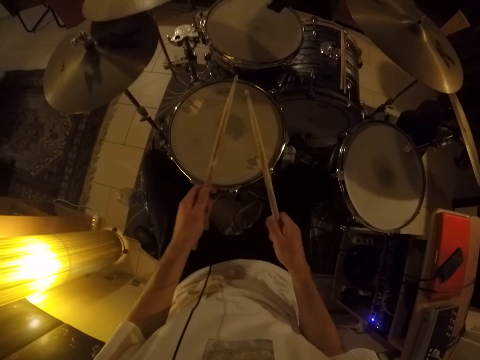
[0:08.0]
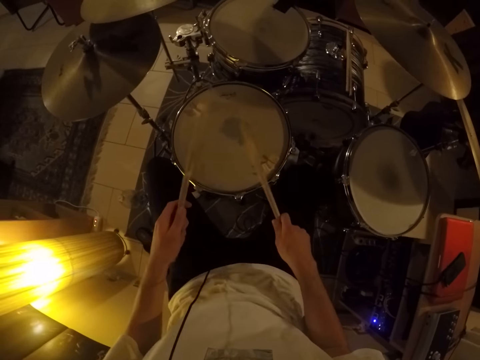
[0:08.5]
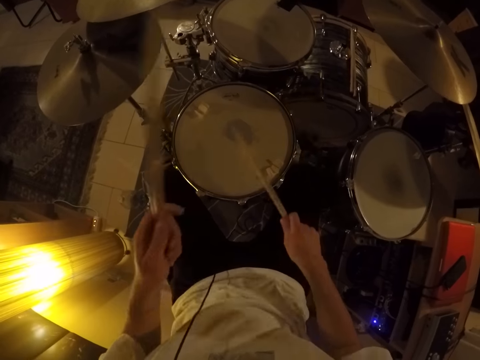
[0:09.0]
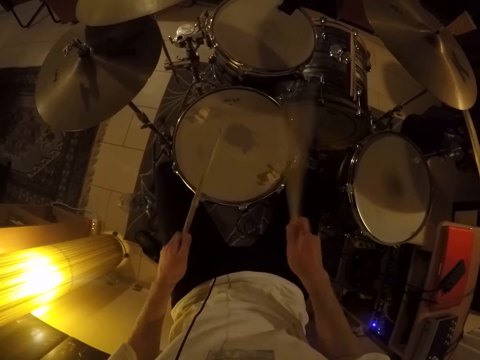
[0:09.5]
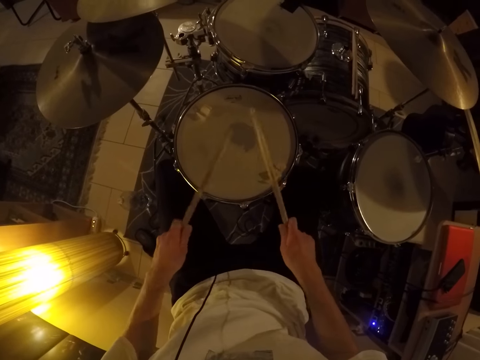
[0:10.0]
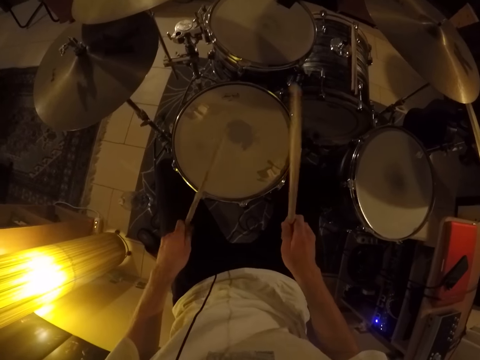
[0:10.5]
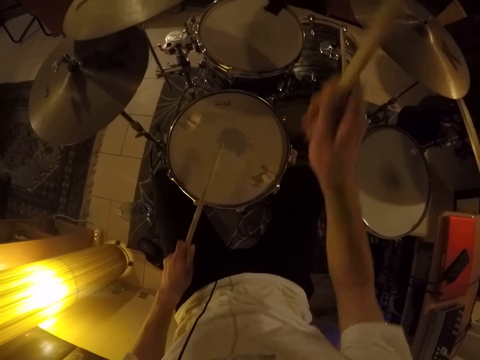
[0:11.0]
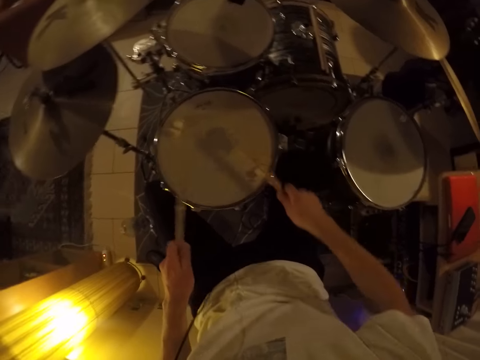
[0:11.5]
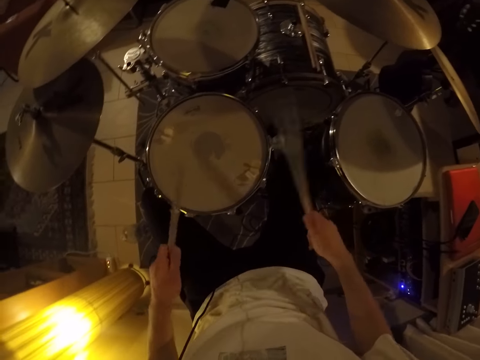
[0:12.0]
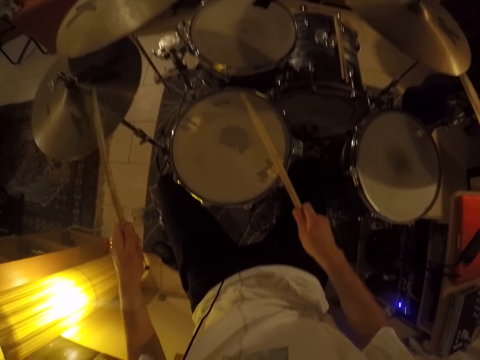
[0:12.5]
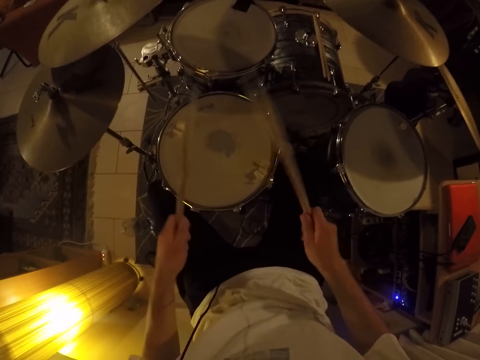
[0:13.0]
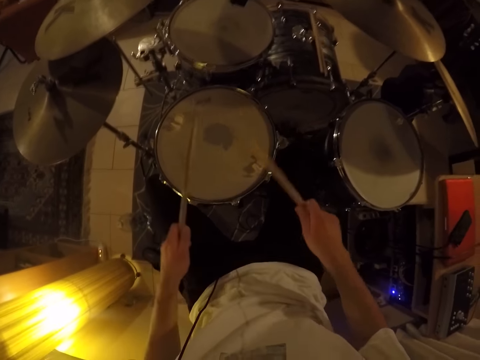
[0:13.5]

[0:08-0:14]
The camera wearer passes a drumstick from his right hand to his left hand. He plays a drum set with the pair of drumsticks in his hands.

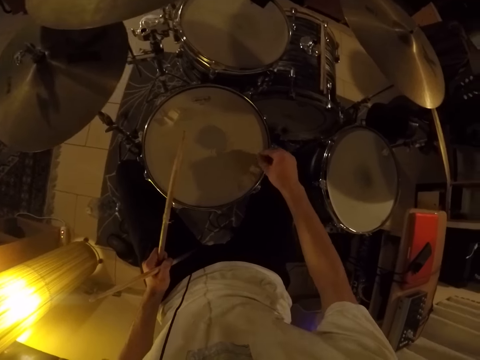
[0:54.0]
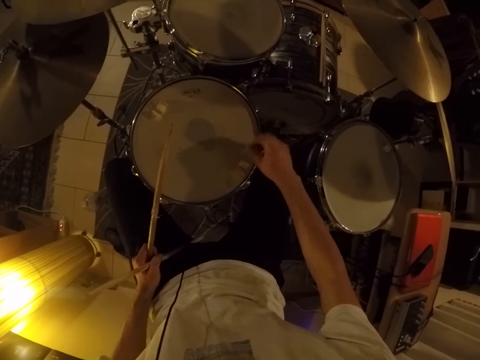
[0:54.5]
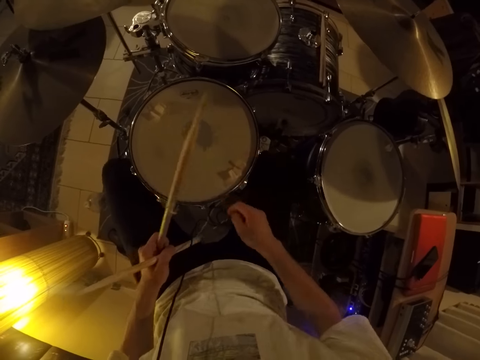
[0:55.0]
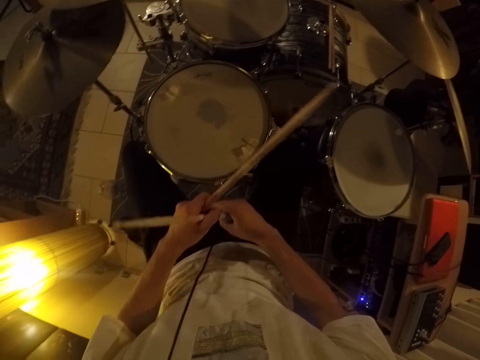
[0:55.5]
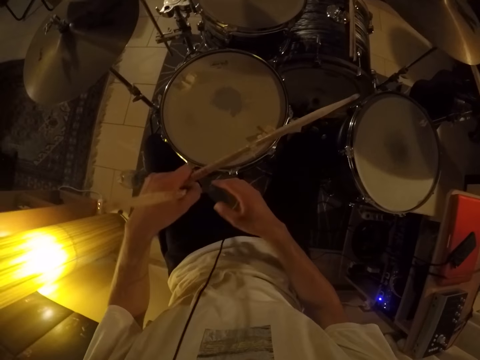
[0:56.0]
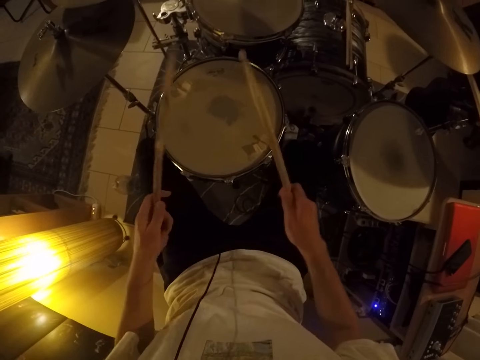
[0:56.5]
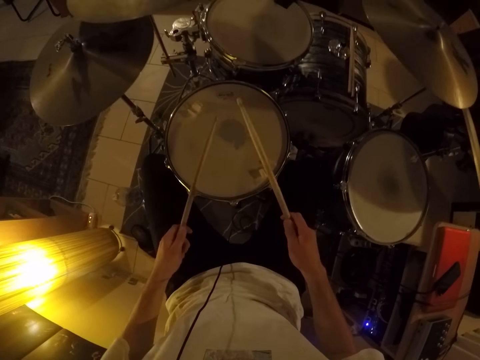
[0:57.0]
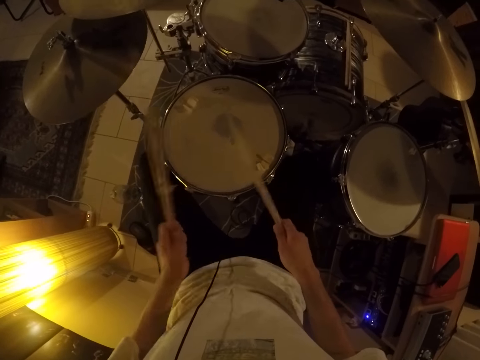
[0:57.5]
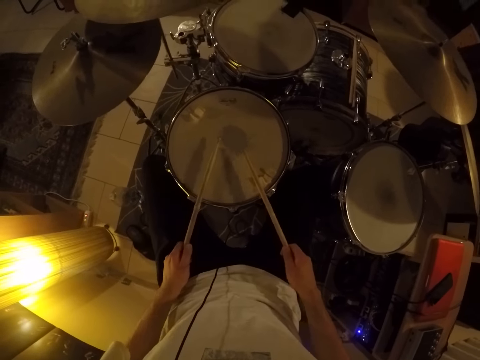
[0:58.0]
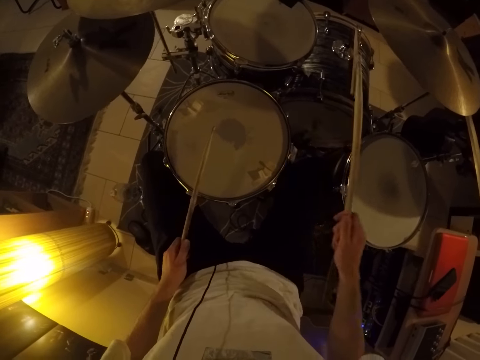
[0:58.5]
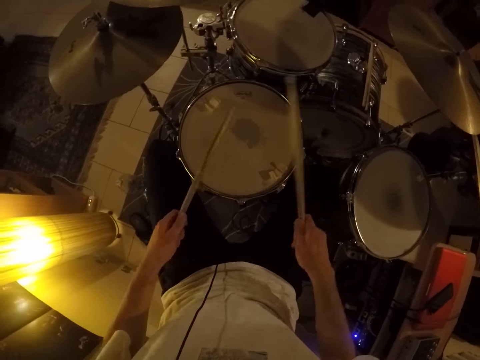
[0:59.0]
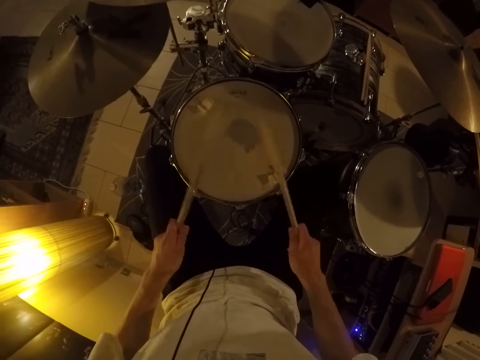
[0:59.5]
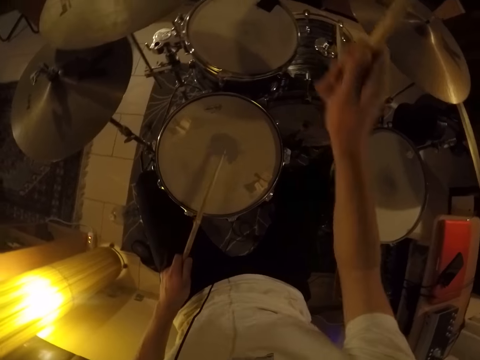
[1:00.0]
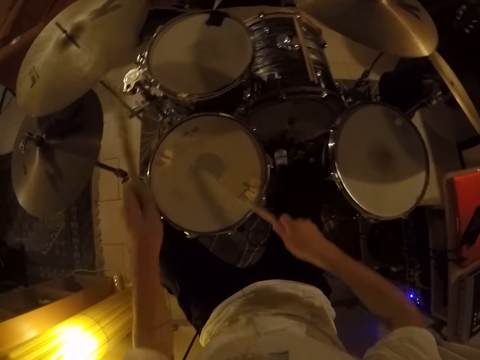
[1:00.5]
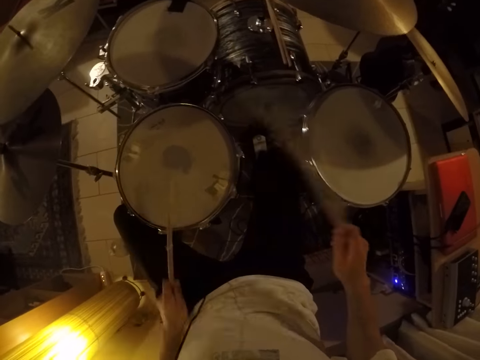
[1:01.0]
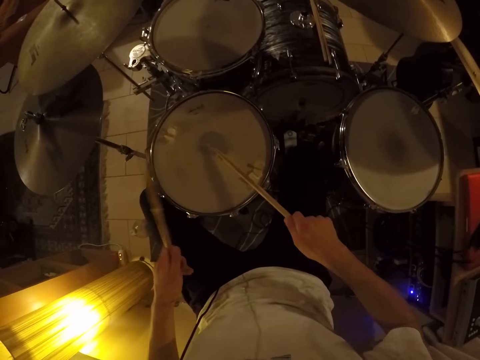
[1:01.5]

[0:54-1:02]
The camera wearer passes the drumstick from his left hand to his right hand. He plays the drum set with the pair of drumsticks in his hands.

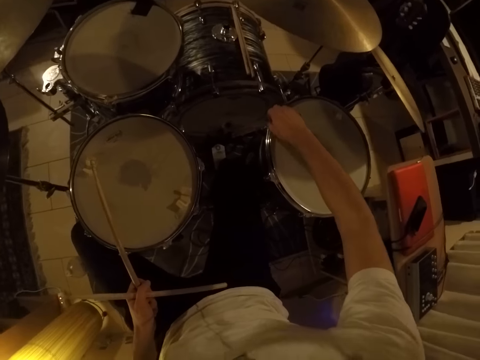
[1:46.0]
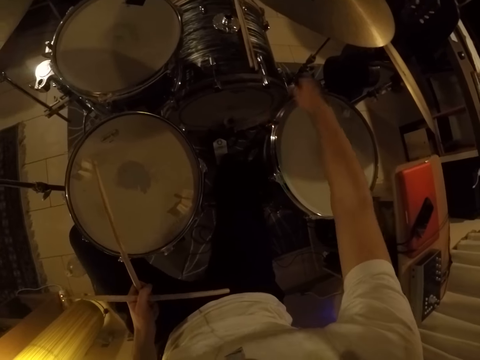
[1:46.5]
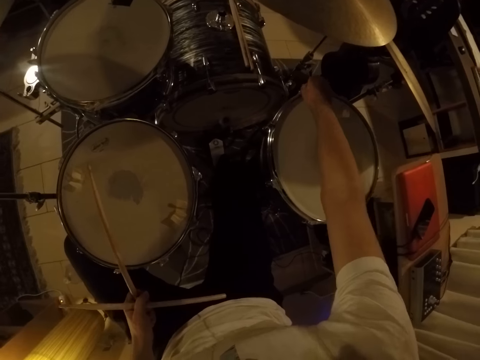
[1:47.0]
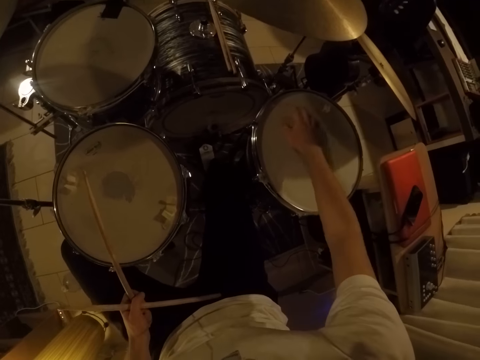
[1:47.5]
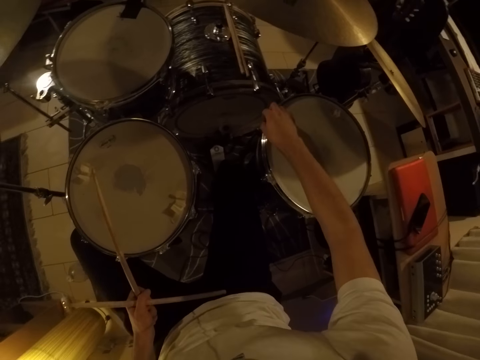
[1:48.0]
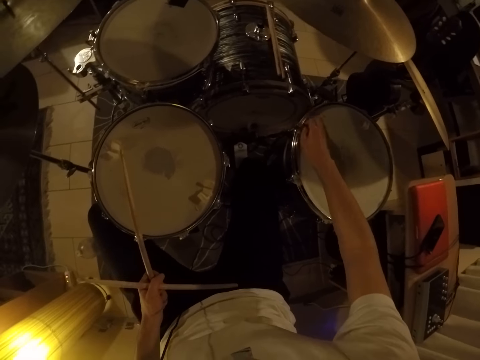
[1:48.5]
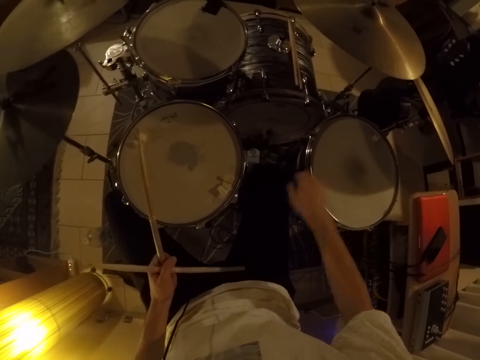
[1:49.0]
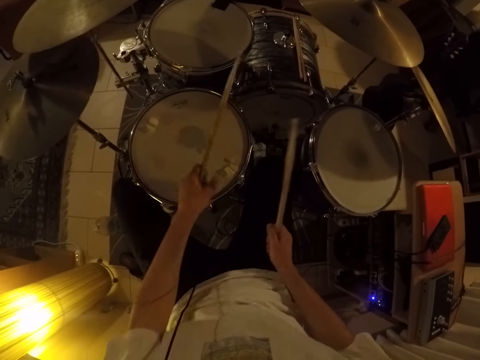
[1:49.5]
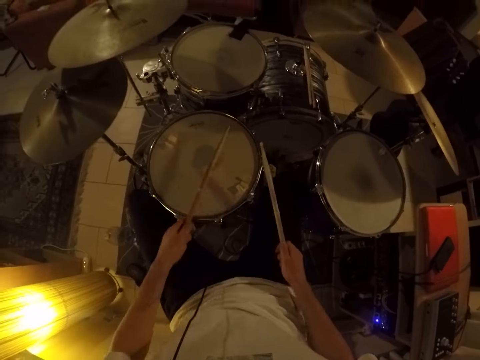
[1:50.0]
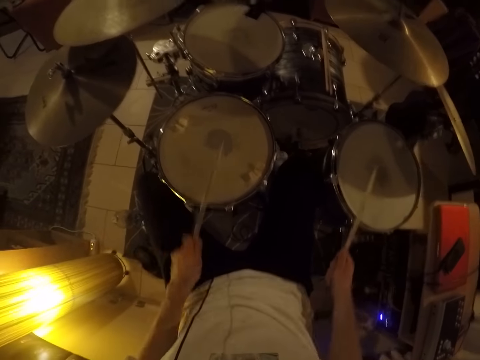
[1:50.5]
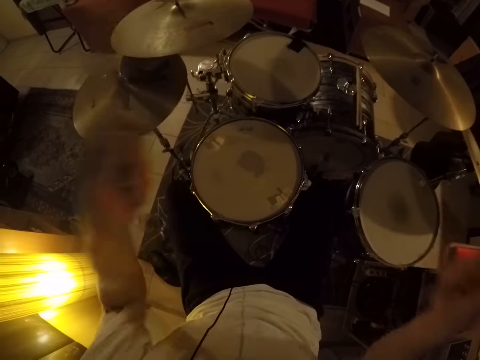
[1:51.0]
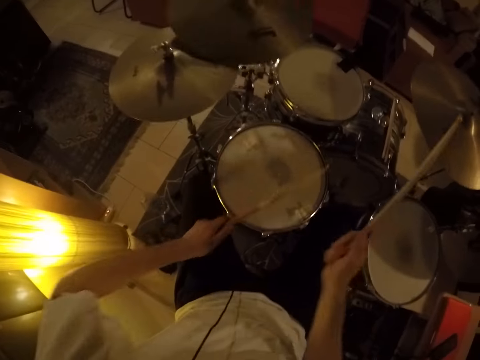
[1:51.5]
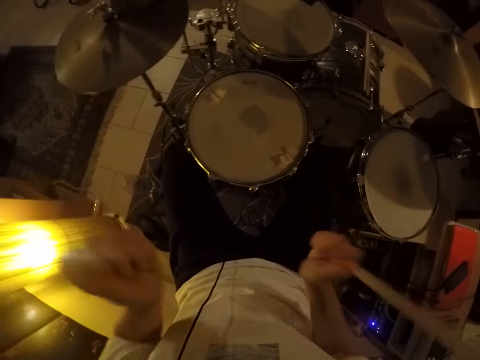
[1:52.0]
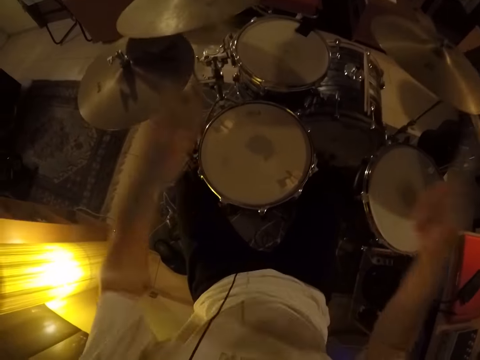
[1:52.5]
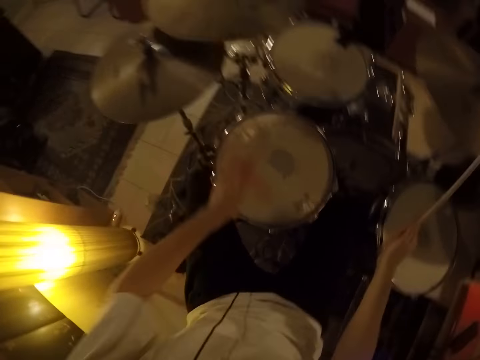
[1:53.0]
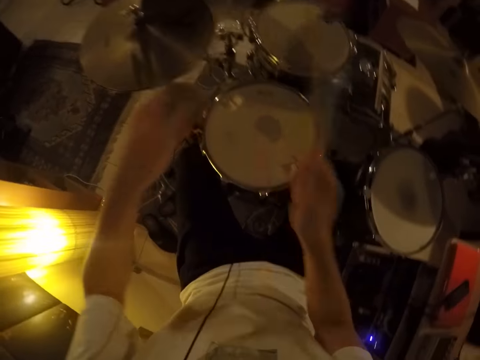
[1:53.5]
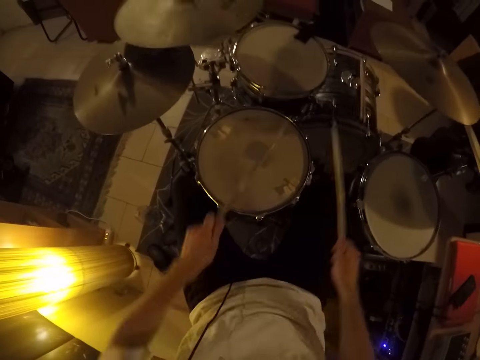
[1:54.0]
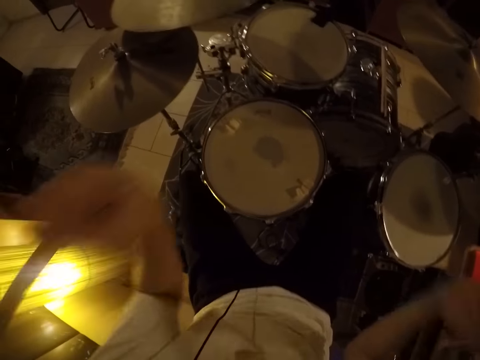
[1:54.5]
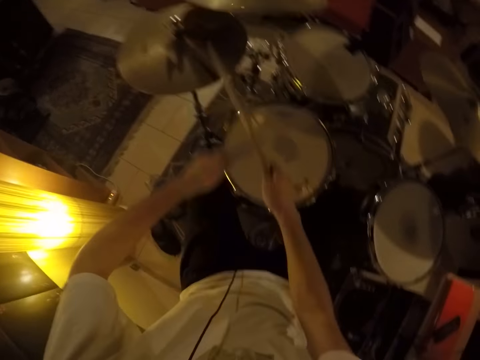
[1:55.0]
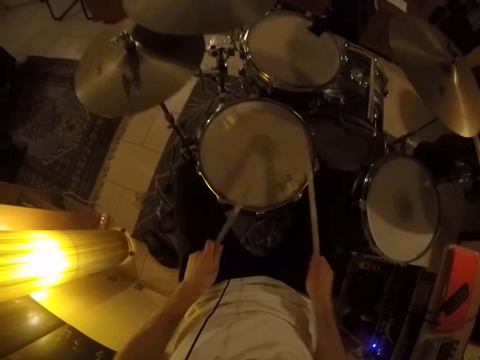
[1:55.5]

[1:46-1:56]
The camera wearer cleans the edge of a floor tom with his right hand. He secures the drum. He passes the drumstick from his left hand to his right hand. He plays the drum set with the pair of drumsticks in his hands.
